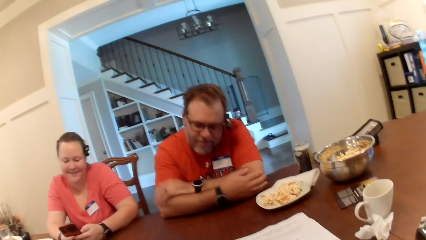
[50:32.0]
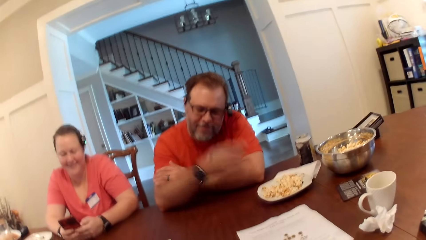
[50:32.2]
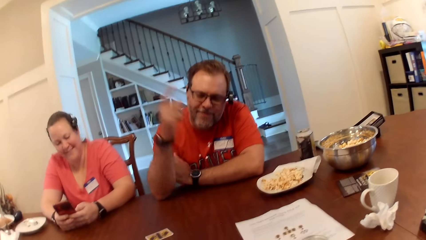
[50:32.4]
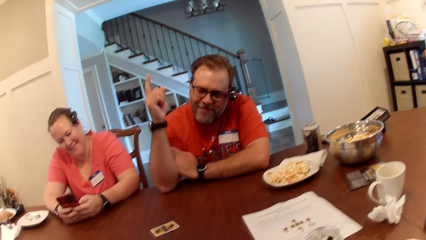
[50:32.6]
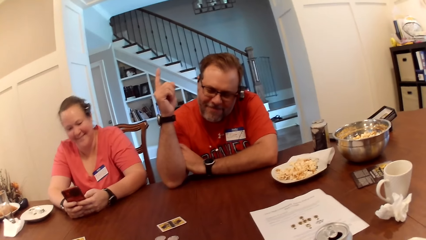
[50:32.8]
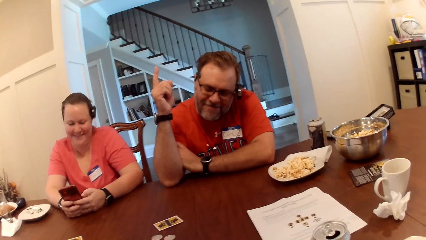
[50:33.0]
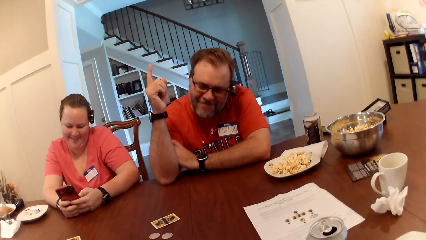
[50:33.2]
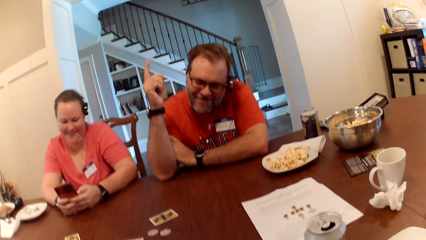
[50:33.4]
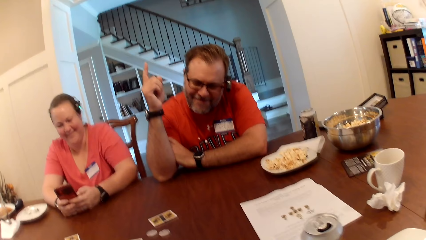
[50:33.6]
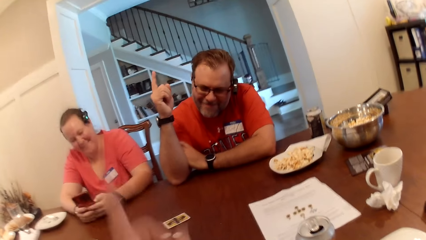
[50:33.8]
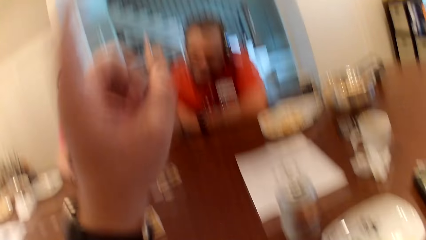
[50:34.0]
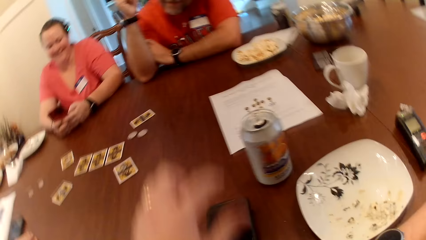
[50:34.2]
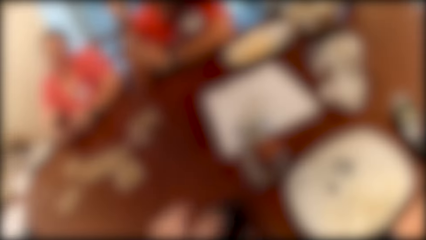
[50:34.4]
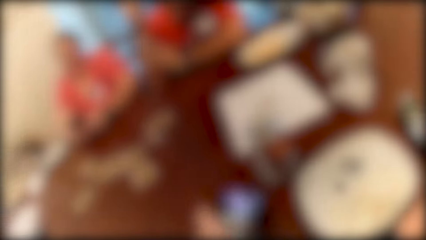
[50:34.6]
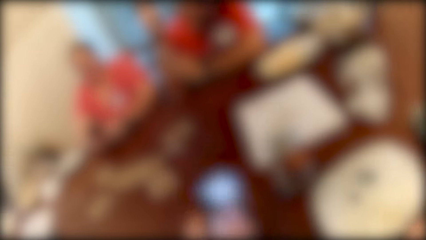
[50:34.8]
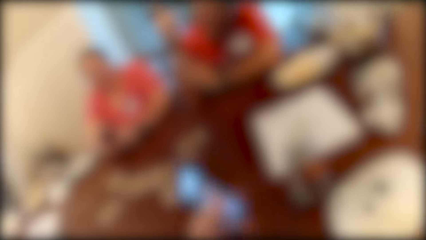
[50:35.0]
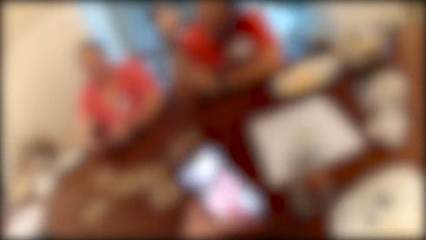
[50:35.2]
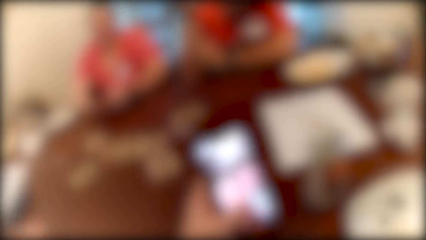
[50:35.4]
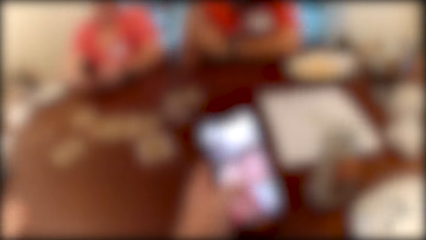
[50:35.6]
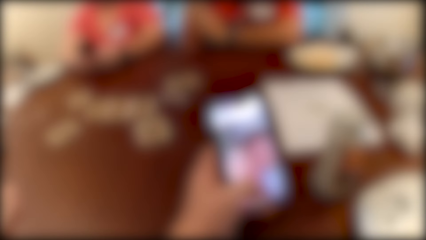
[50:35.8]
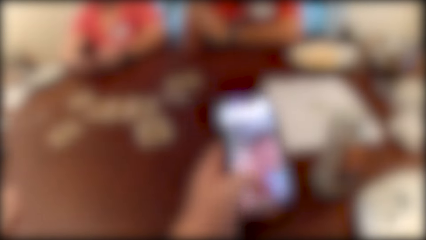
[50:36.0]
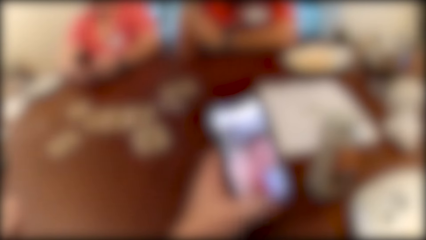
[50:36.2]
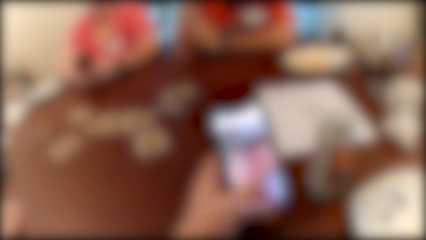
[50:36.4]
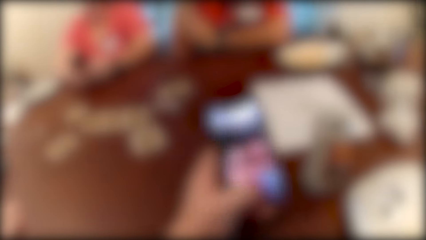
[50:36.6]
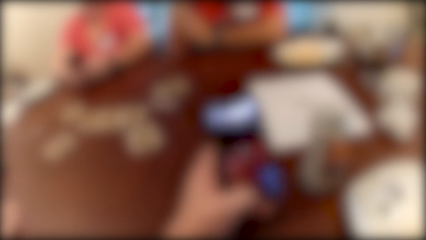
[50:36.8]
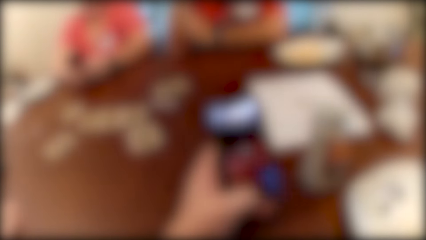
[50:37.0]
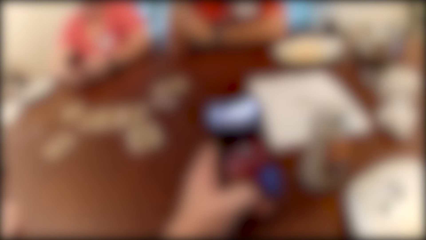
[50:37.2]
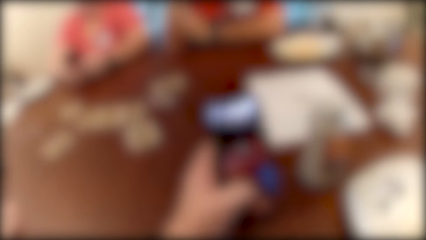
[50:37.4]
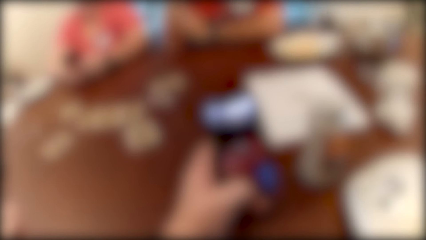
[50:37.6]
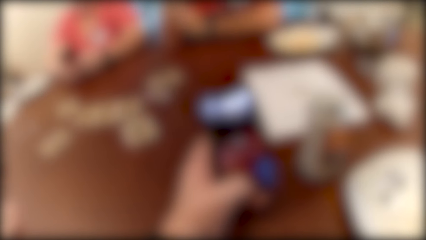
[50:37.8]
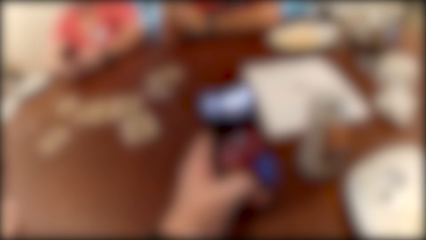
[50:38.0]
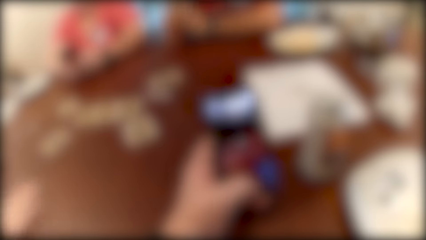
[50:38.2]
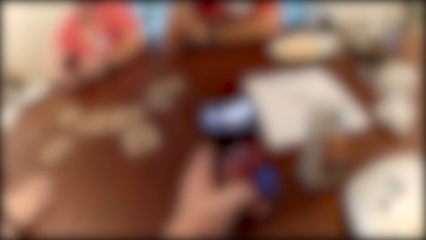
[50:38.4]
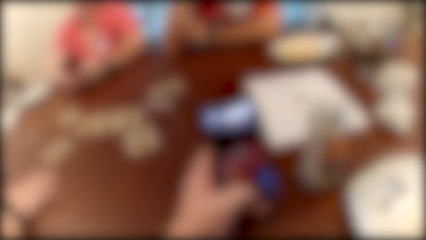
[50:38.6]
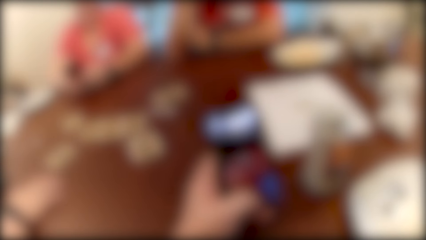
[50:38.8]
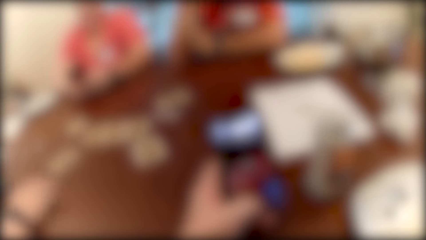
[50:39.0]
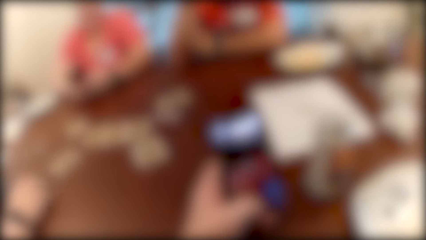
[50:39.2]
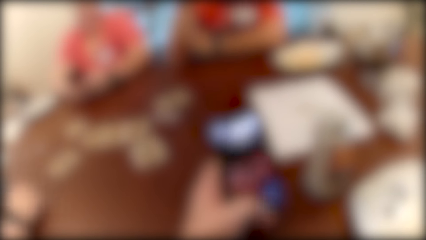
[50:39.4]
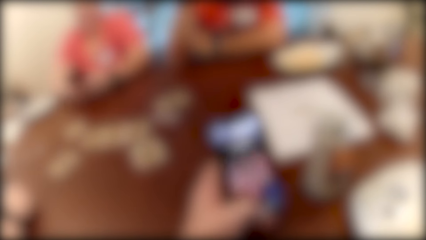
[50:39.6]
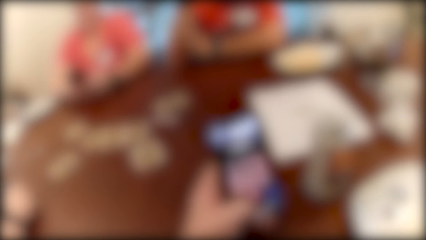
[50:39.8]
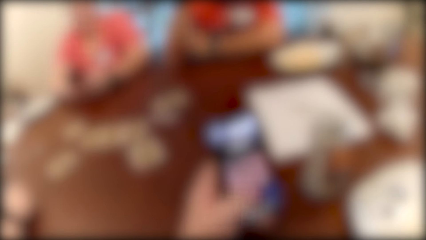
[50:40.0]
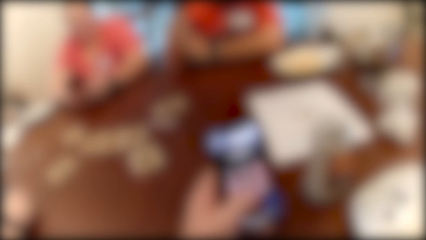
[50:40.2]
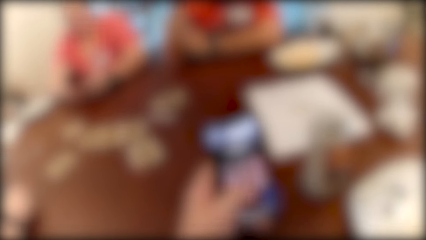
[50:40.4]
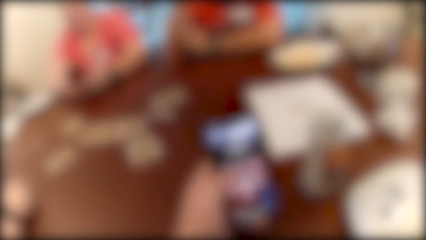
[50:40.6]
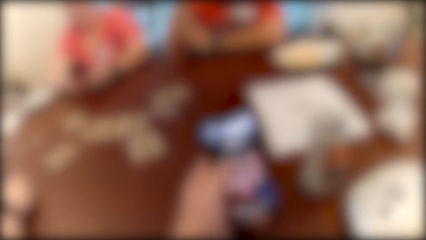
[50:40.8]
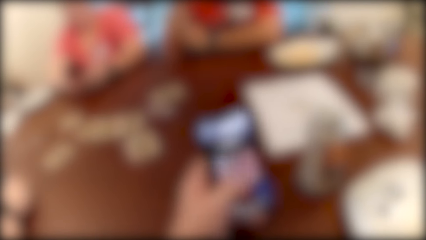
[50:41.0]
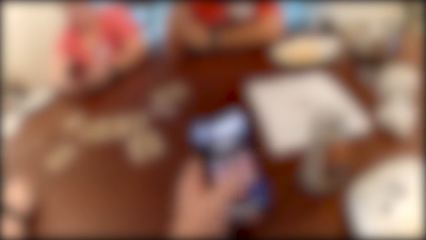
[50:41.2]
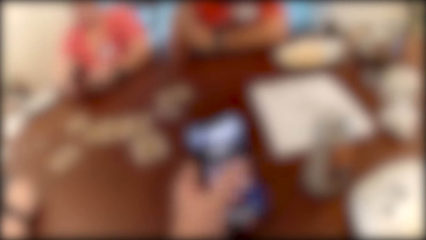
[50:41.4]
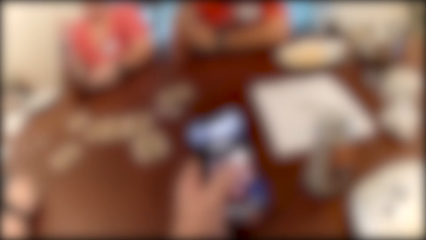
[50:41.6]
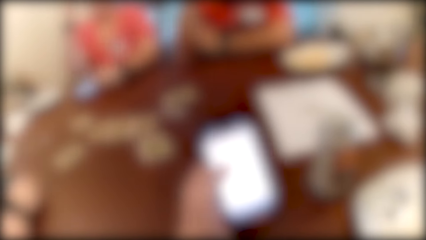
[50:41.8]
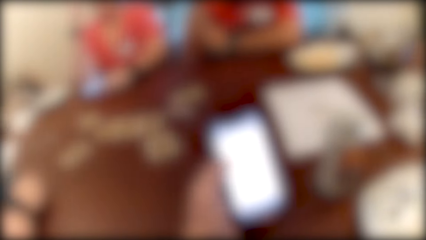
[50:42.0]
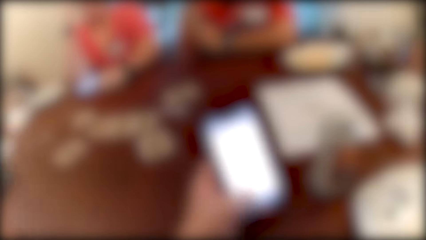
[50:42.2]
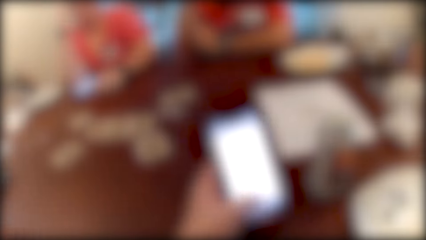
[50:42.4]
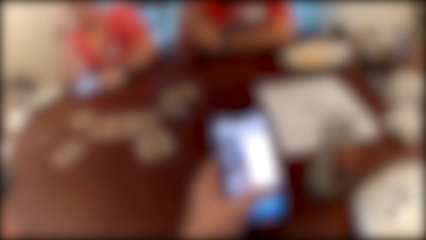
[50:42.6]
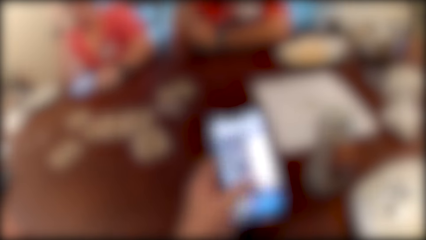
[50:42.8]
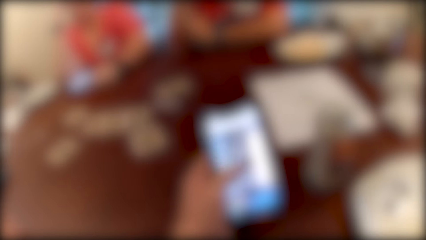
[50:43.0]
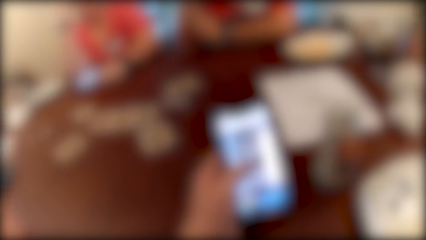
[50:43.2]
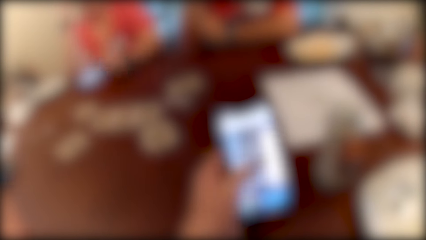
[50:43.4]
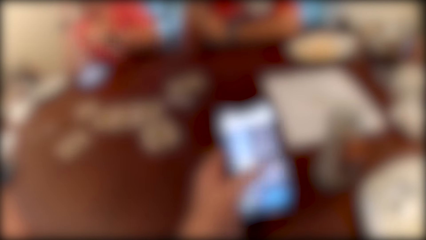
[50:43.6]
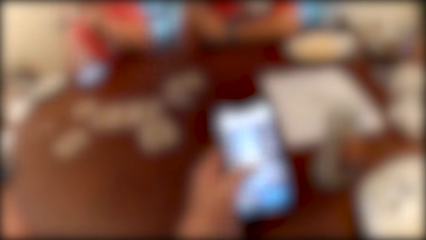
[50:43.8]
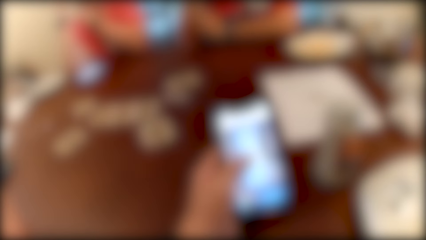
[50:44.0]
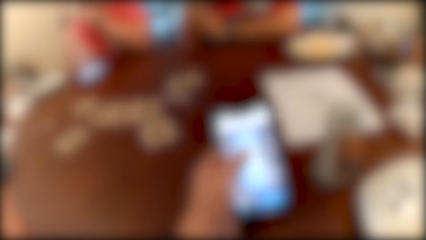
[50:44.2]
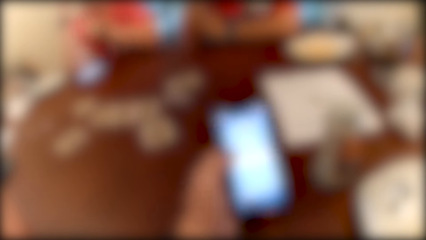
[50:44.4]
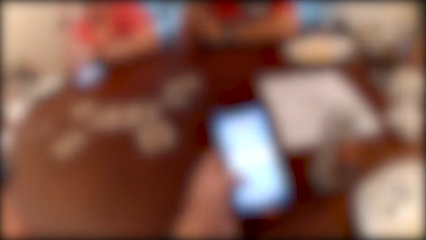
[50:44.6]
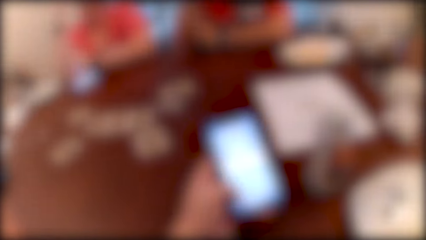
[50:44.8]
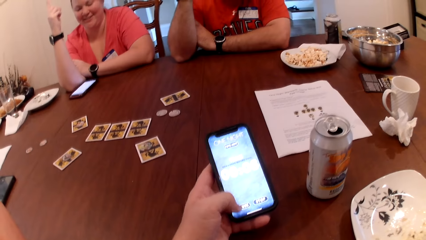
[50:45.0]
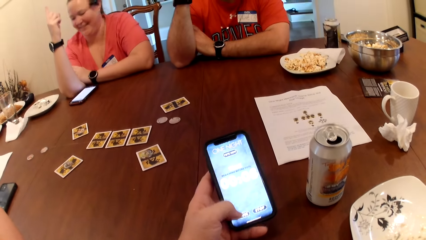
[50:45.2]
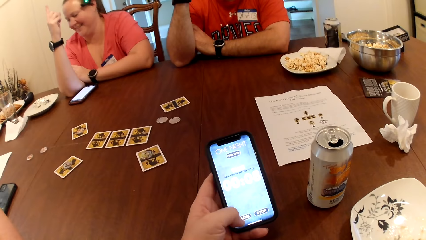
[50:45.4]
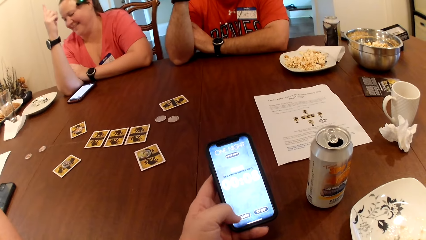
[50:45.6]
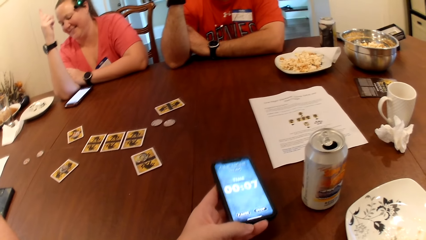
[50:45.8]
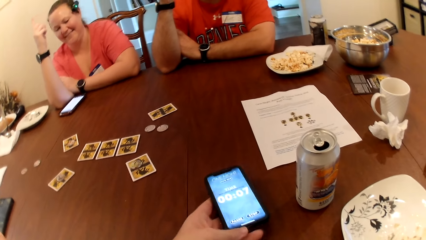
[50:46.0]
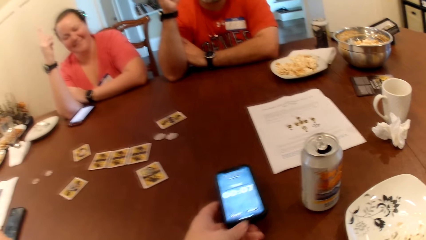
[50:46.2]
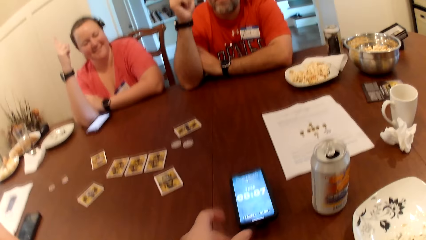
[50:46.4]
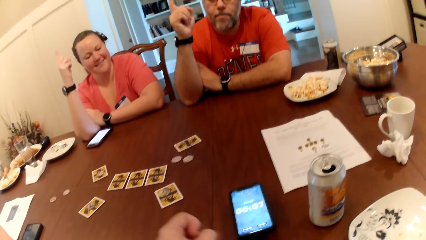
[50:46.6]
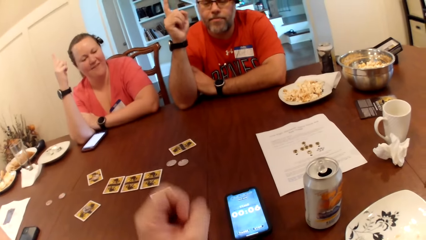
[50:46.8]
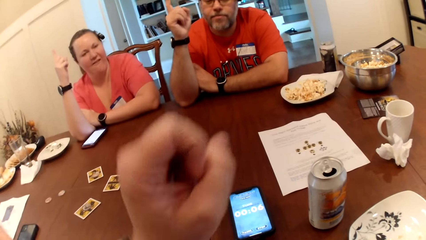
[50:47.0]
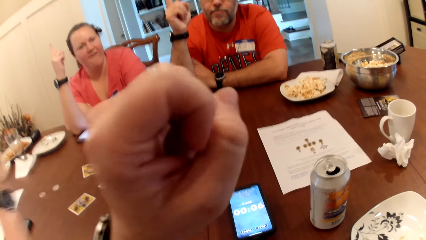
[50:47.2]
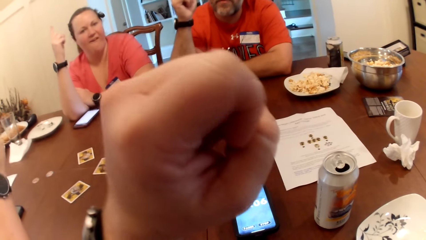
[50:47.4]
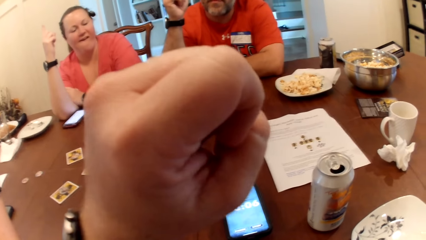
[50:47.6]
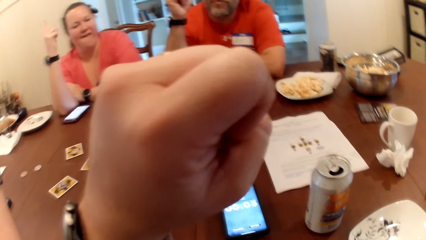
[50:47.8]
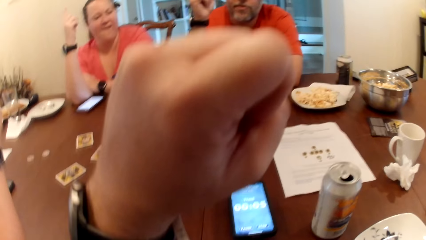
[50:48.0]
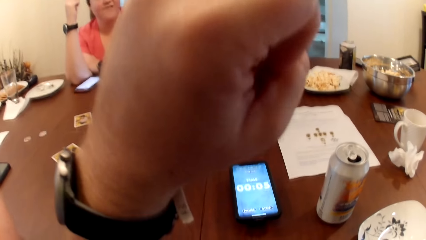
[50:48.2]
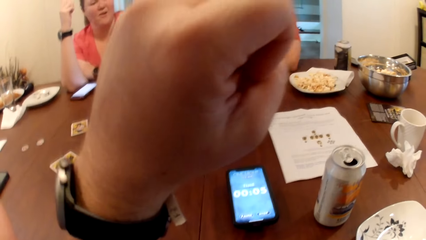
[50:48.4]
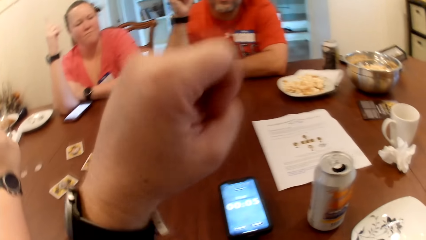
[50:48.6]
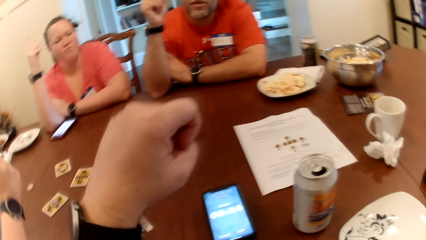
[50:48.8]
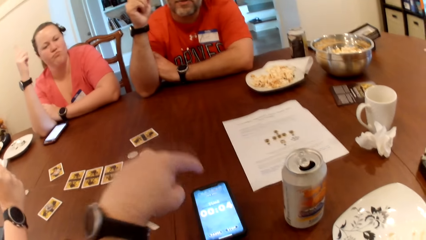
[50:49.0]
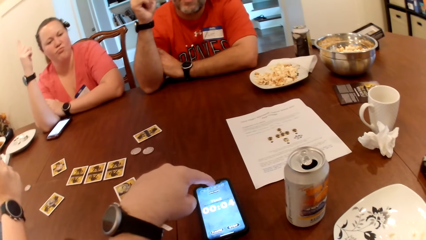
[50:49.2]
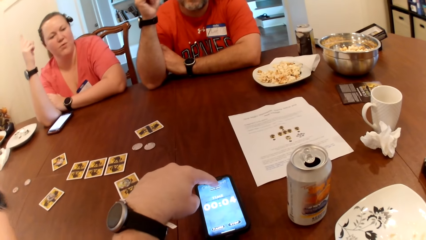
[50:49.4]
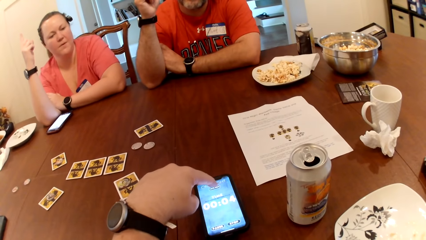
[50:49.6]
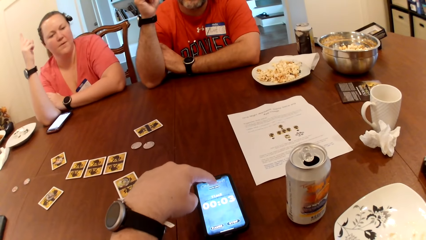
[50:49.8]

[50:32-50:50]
A man raises one of his right fingers. The camera wearer picks up the phone on the table with his left hand. He operates the phone with his left hand. A woman raises one of her right fingers. The camera wearer uses the phone. He drops the phone on the table with his left hand. He raises his left hand. The man interacts with the camera wearer.
